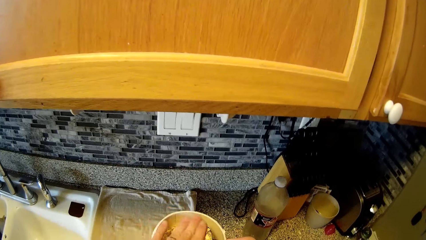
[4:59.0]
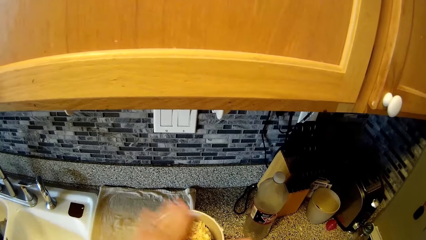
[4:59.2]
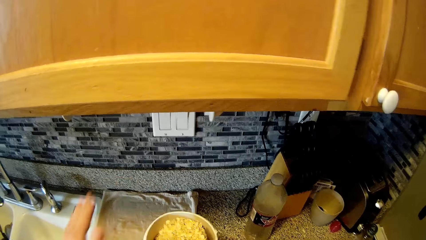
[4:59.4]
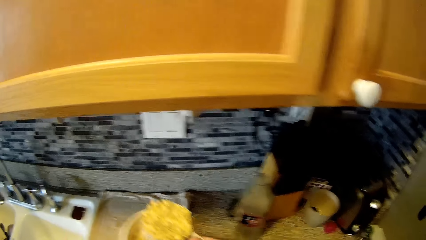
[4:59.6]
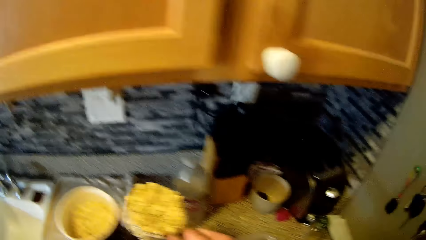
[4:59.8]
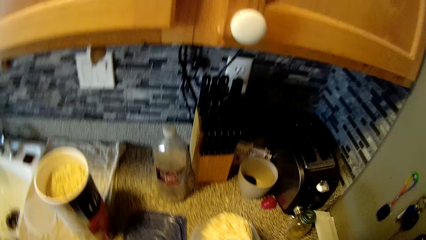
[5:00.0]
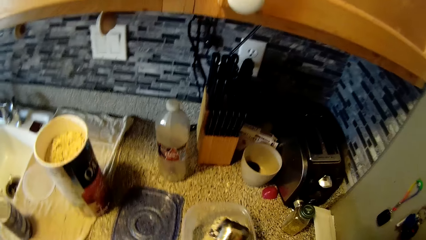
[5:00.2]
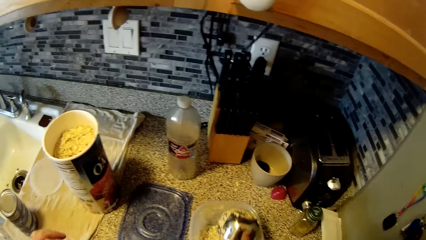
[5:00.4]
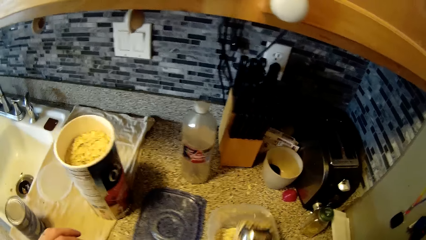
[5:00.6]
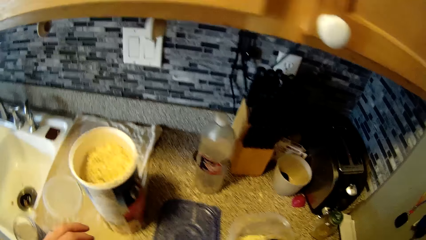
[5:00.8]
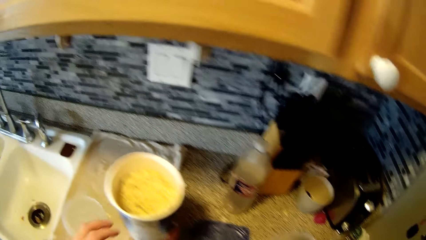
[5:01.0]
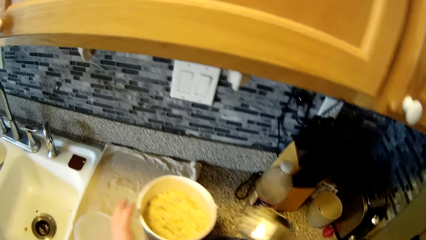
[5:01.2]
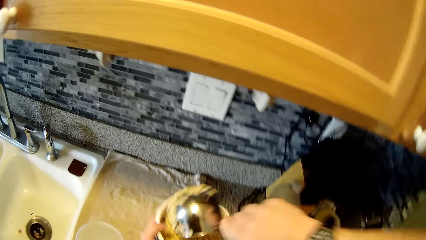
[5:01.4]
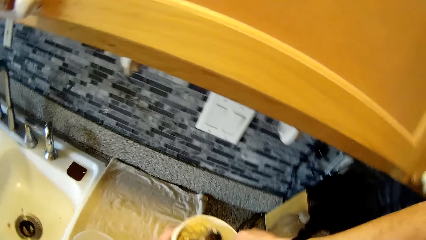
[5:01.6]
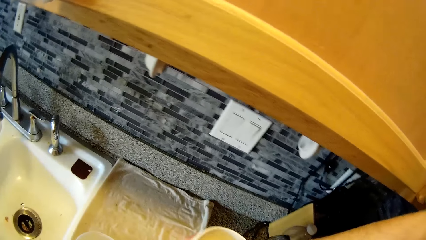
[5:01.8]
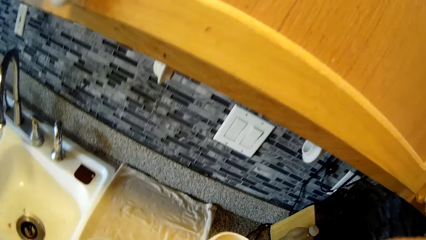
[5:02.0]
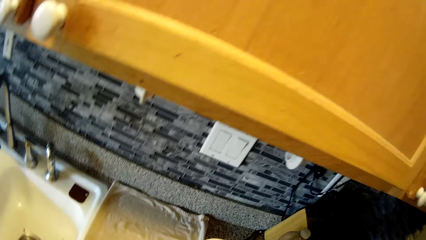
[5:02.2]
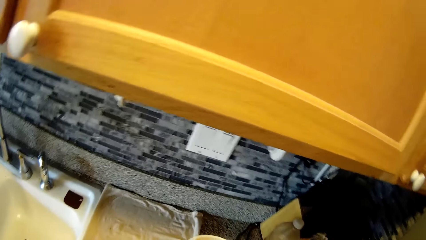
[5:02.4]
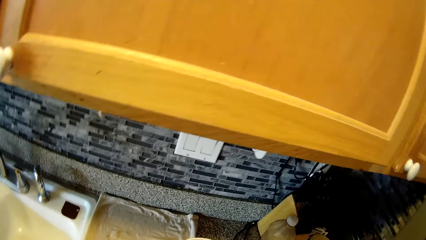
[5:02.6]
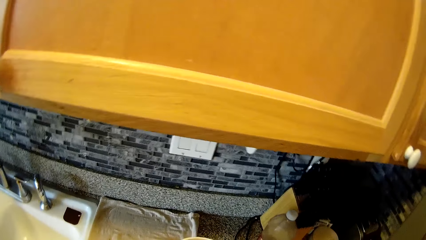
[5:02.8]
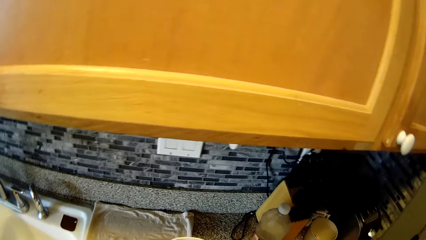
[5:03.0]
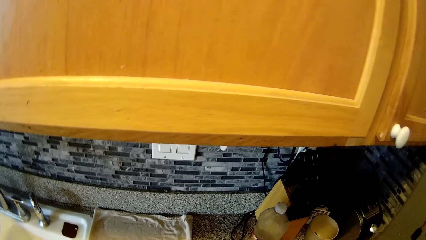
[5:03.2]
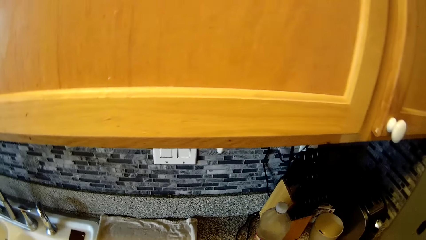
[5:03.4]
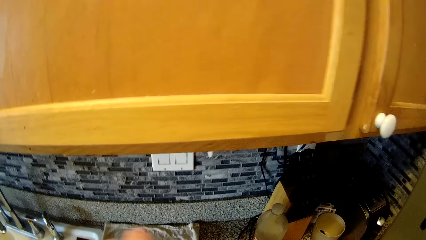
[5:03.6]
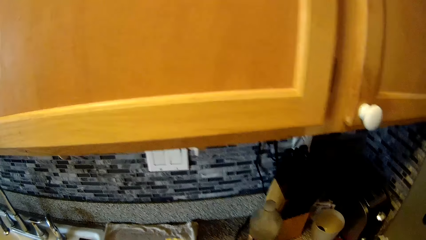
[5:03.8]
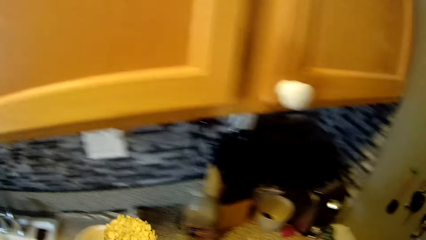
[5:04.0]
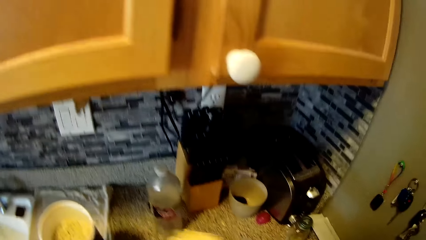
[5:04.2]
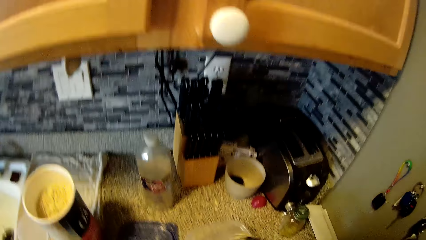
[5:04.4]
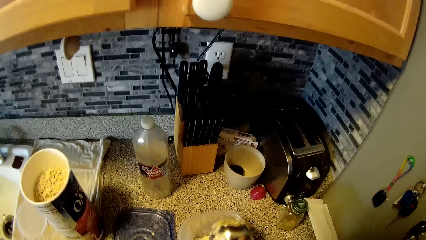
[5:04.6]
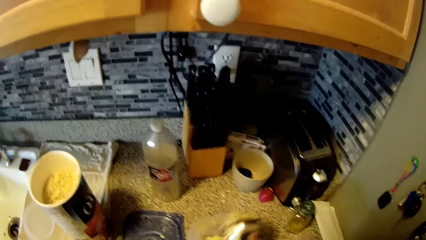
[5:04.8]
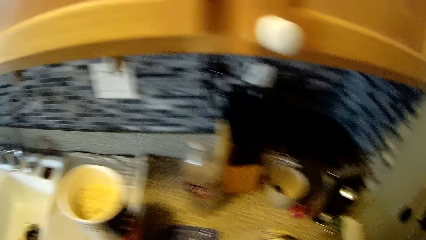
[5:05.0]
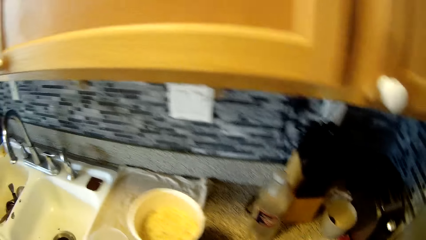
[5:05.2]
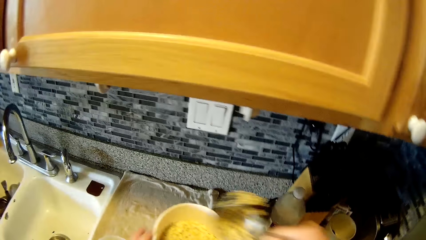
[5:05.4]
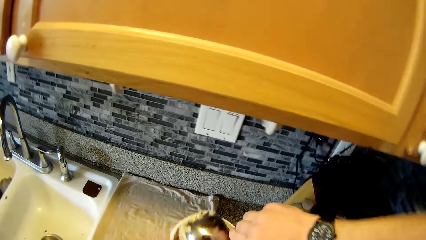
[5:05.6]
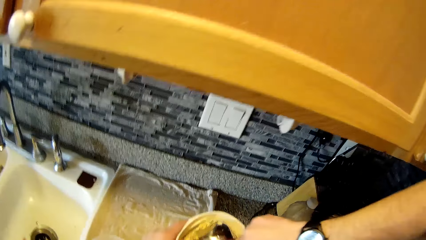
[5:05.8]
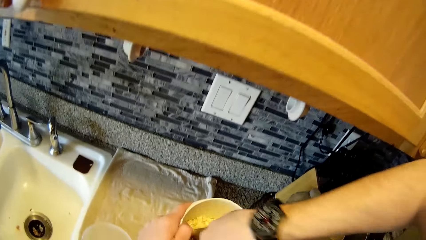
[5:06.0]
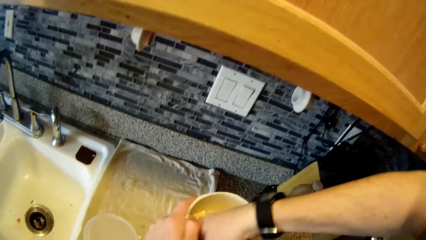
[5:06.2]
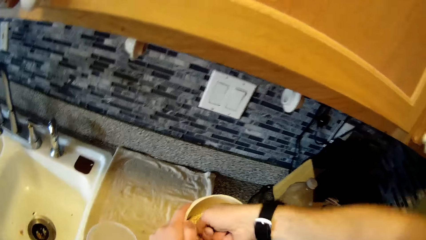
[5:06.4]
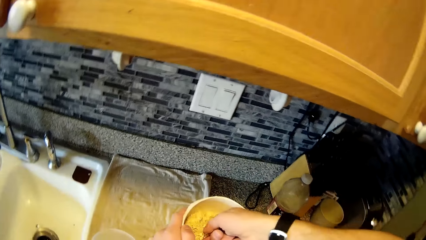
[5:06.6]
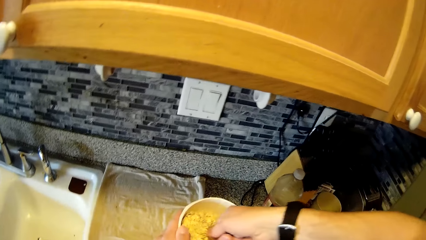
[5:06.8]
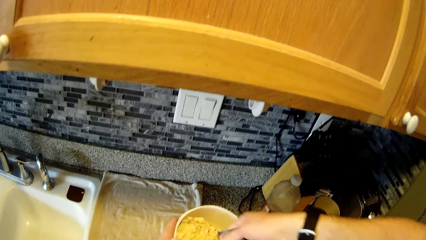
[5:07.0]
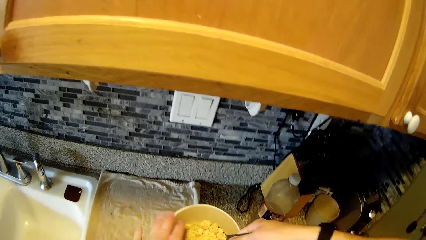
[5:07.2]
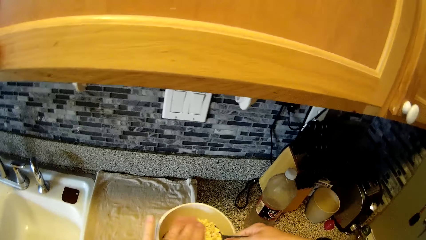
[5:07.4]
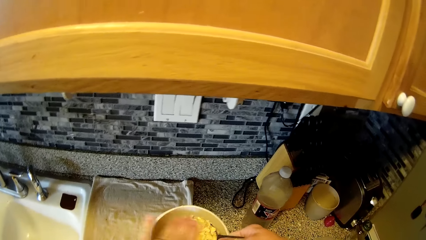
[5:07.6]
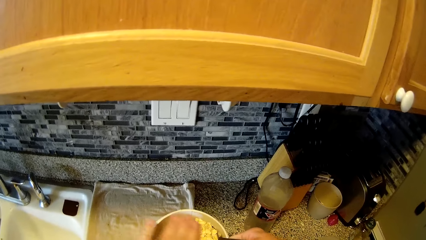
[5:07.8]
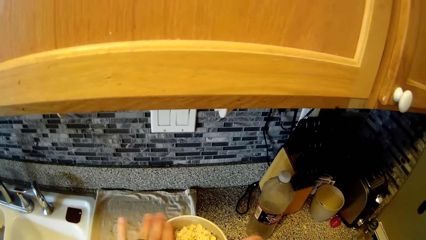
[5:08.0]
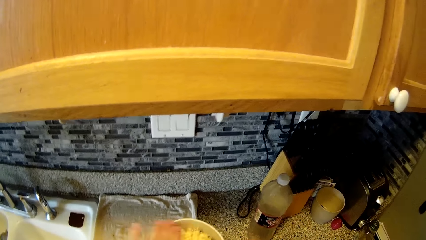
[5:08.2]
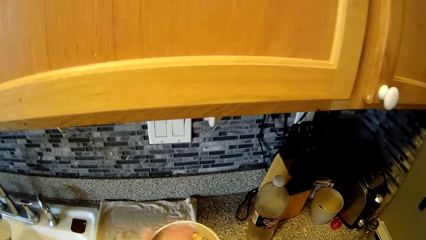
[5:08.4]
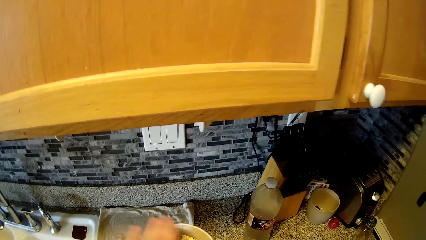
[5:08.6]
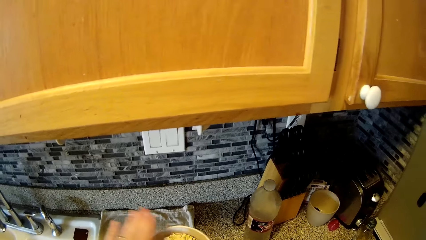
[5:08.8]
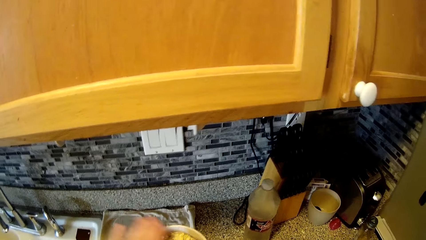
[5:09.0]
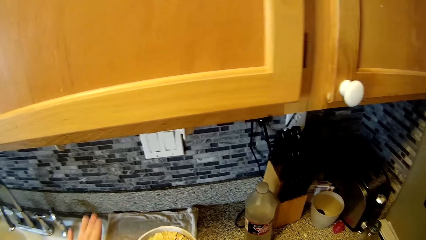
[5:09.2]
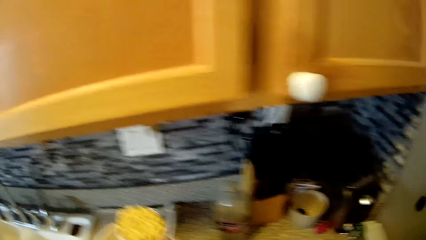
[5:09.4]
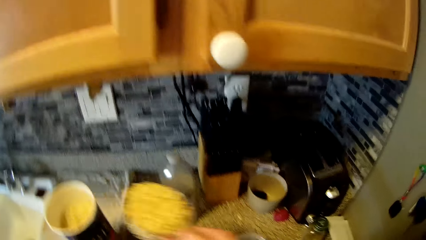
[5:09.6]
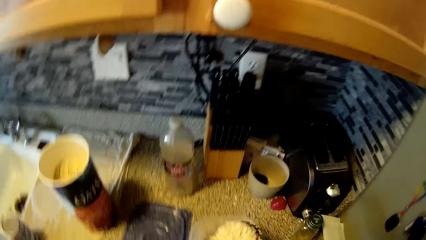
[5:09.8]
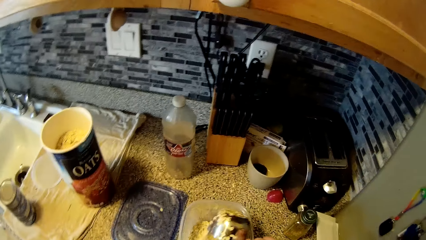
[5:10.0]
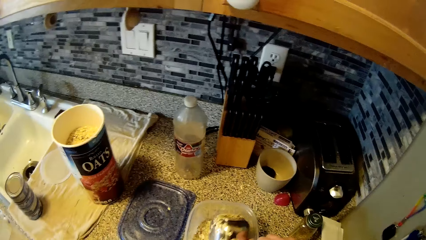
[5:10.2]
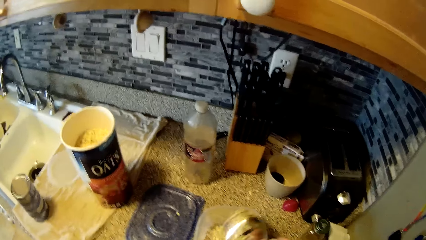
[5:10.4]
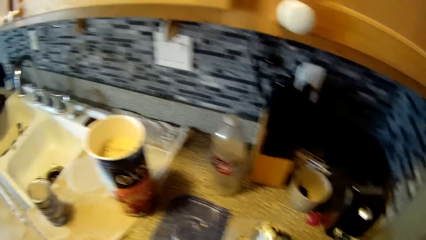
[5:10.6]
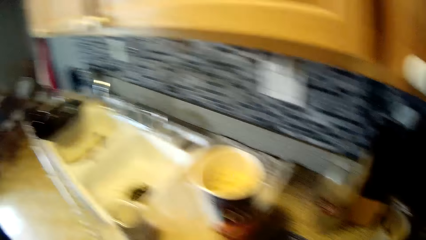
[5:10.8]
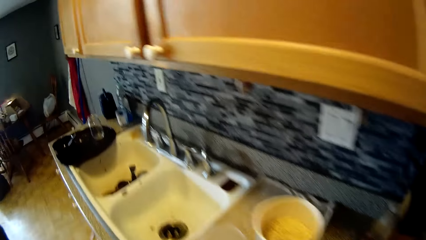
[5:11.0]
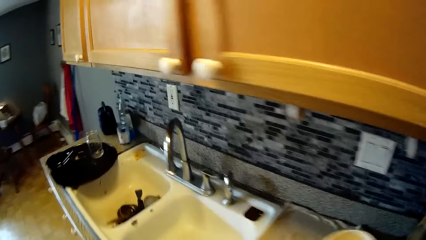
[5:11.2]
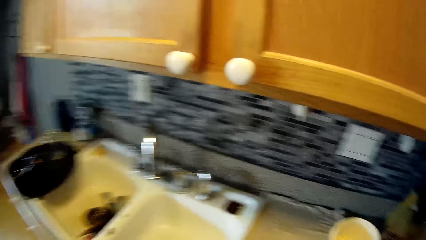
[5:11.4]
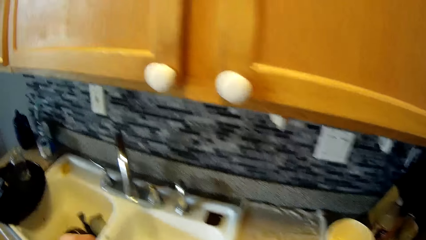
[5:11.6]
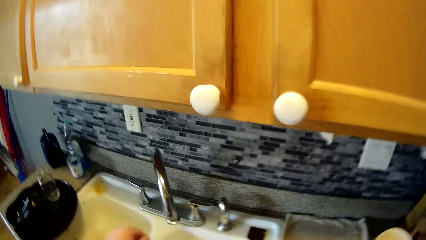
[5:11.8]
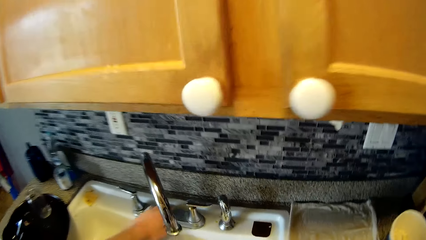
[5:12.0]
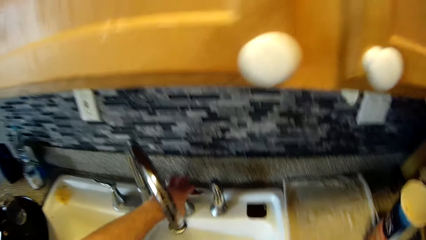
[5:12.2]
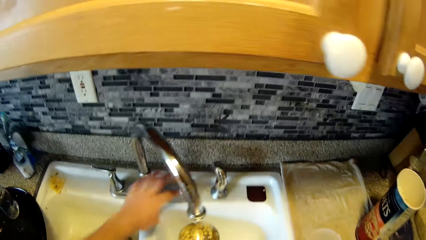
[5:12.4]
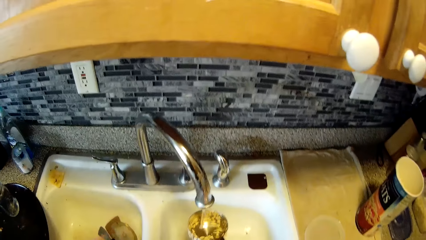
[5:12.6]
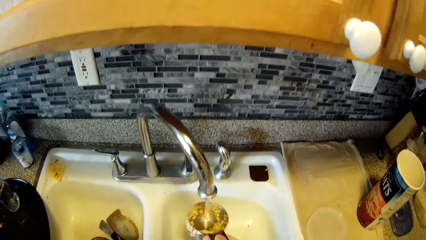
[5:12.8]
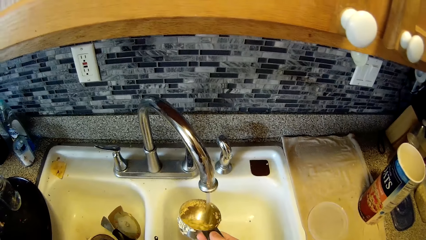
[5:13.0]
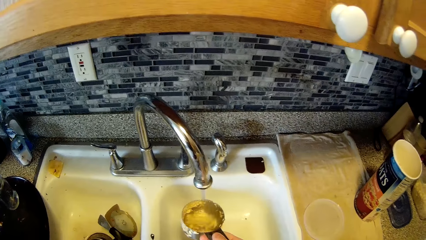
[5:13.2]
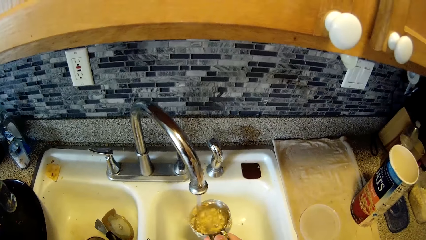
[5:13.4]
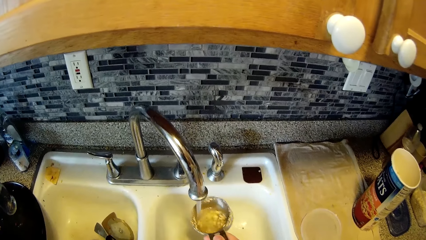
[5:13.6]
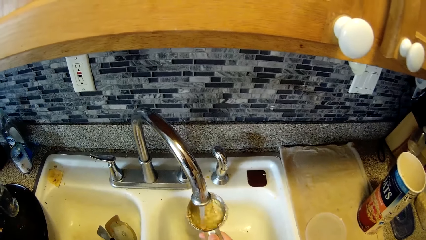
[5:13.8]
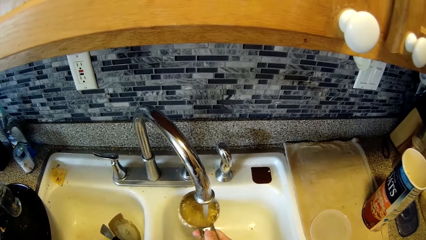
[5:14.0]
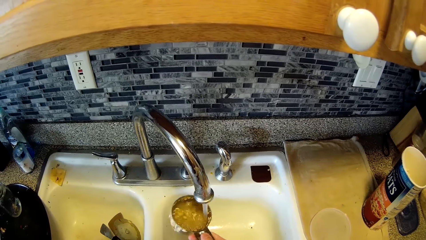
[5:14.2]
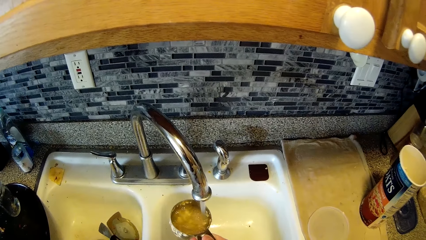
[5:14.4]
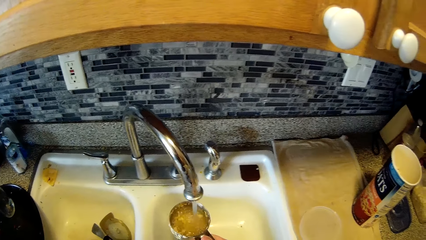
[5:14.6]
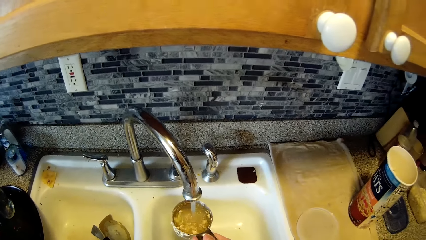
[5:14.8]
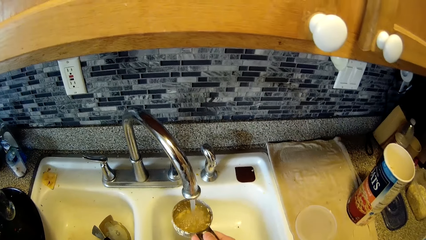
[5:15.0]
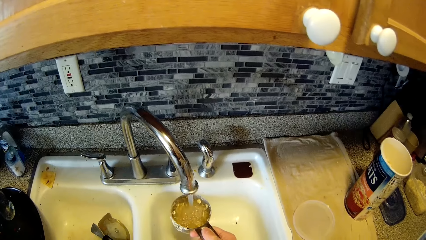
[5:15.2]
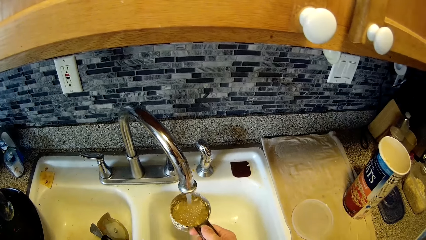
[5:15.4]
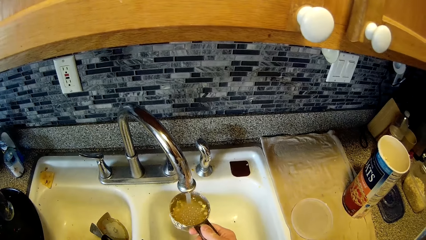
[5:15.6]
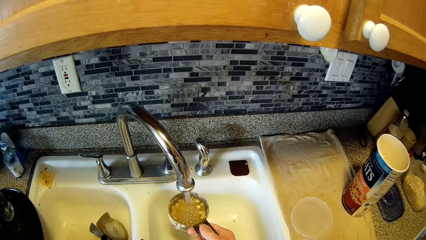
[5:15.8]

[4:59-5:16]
The camera wearer pours the cereals into the bowl with the spoon in his right hand. He drops something. He scoops cereal from the cup of cereal to the bowl on the slab with the spoon in his right hand. He picks up something. He sings. He drops something. He scoops cereal from the cup of cereal to the bowl on the slab with the spoon in his right hand. He picks up something. He drops something. He looks around. He opens a tap with his left hand. He collects water into the bowl with the spoon in his right hand. He puts water in the cup.
